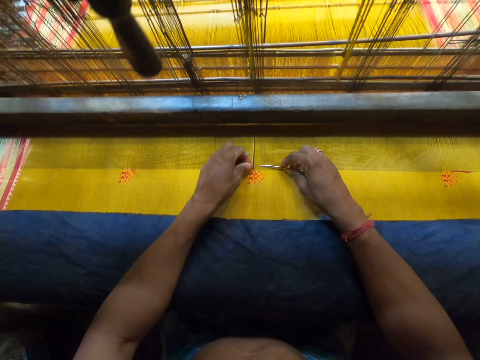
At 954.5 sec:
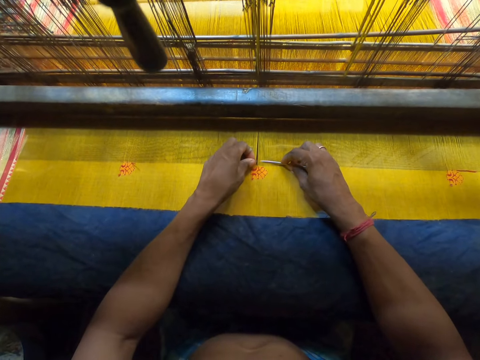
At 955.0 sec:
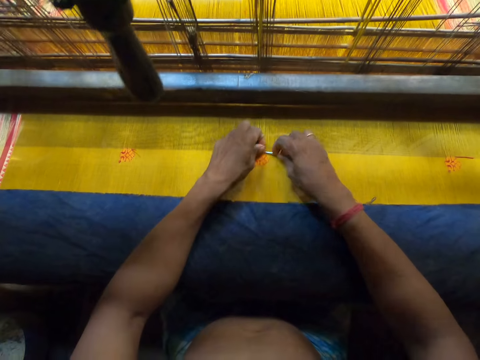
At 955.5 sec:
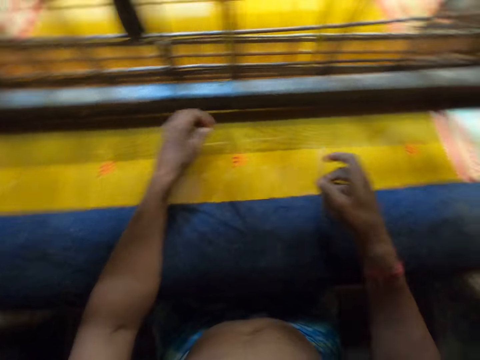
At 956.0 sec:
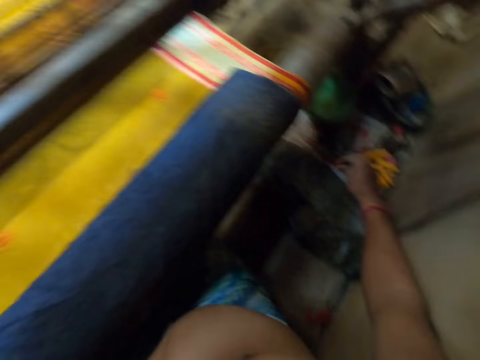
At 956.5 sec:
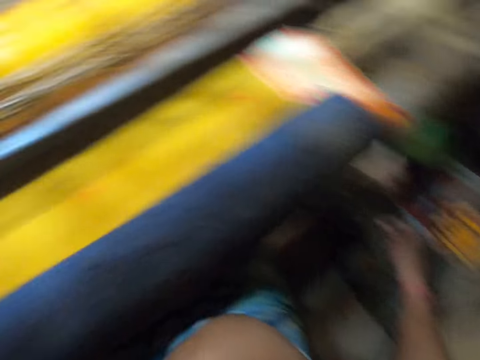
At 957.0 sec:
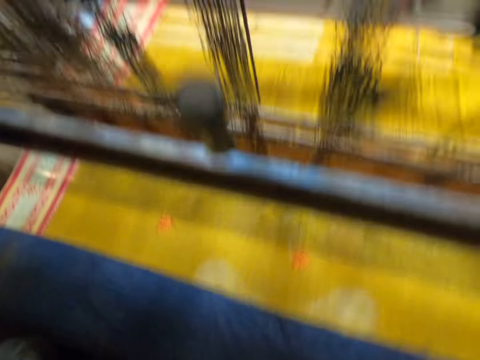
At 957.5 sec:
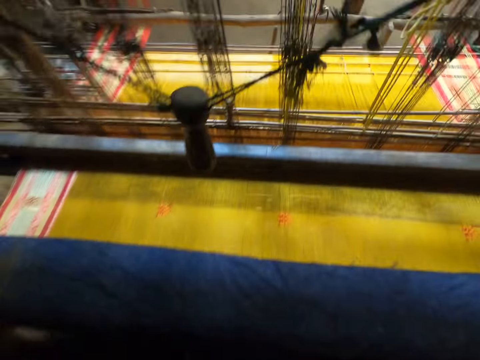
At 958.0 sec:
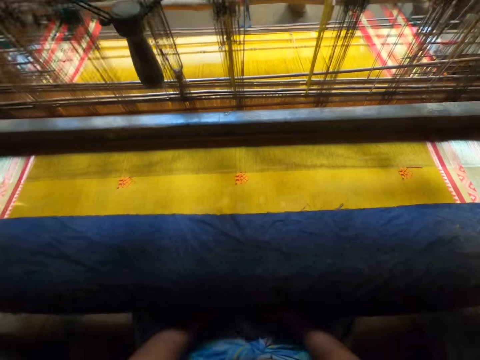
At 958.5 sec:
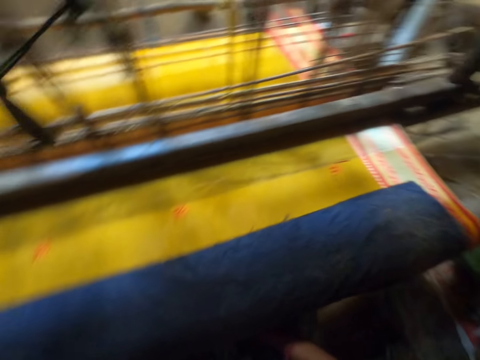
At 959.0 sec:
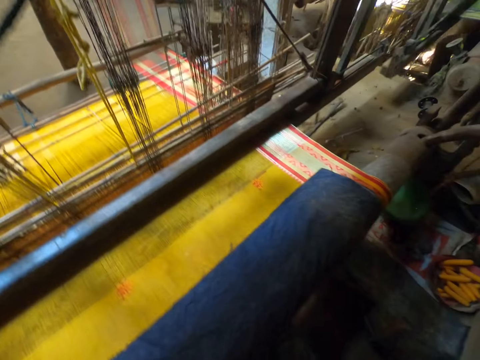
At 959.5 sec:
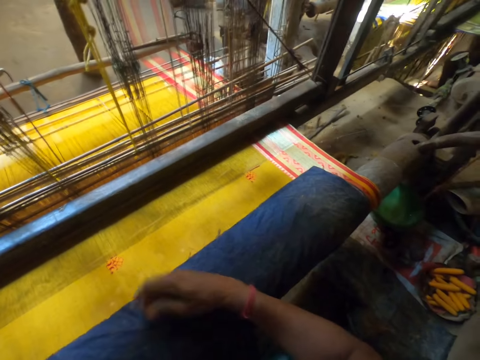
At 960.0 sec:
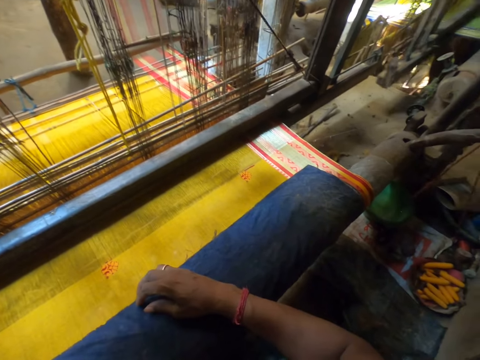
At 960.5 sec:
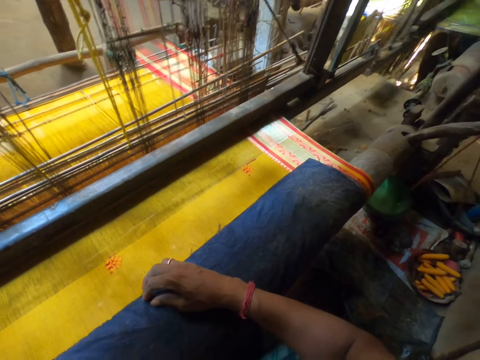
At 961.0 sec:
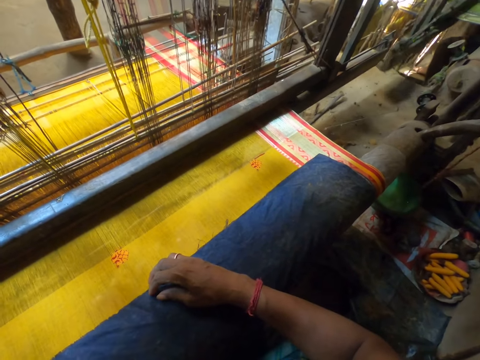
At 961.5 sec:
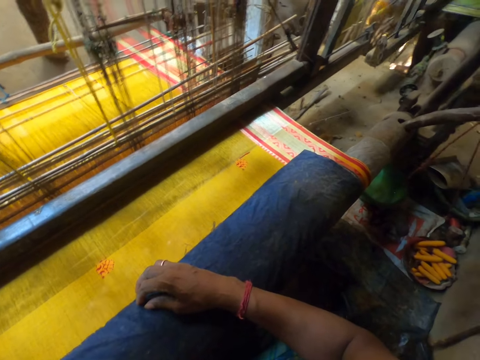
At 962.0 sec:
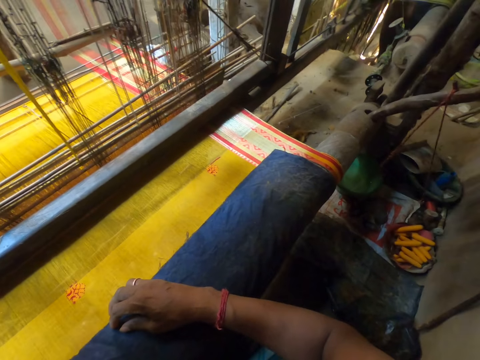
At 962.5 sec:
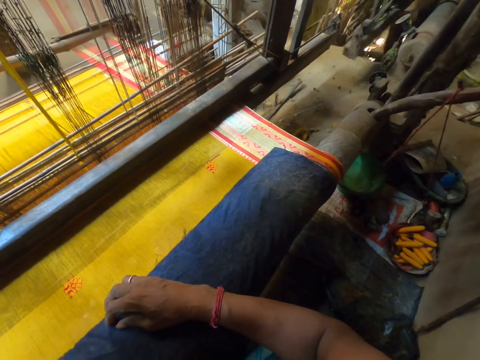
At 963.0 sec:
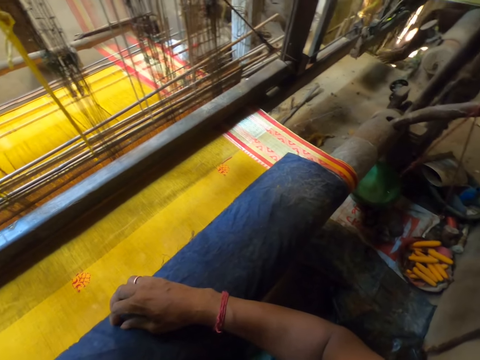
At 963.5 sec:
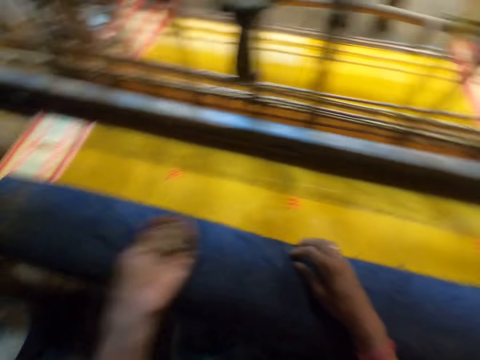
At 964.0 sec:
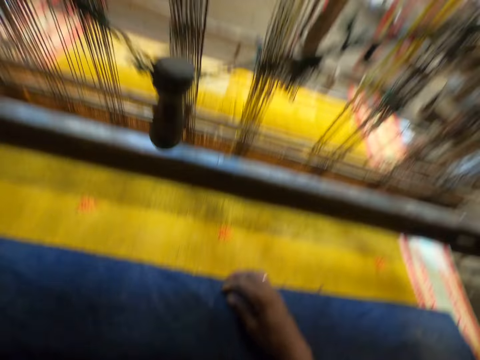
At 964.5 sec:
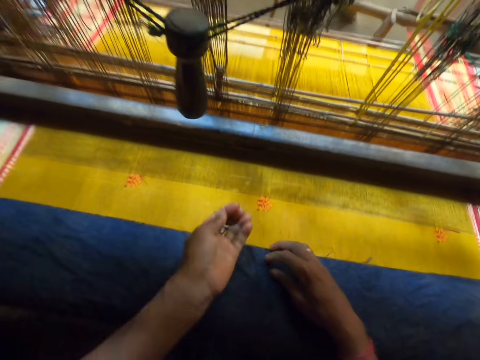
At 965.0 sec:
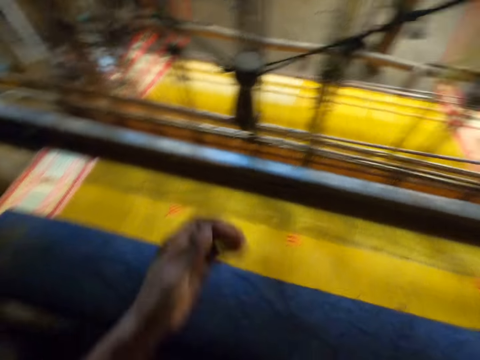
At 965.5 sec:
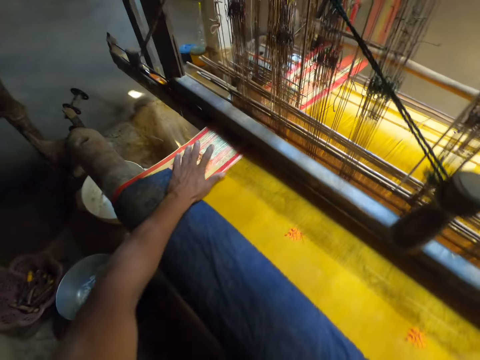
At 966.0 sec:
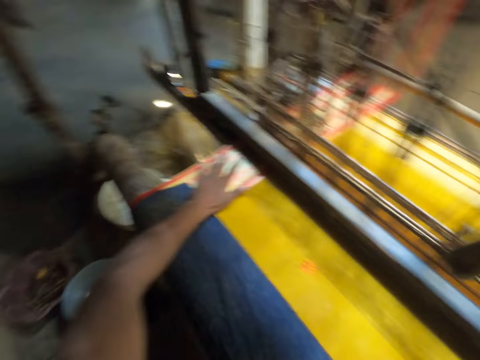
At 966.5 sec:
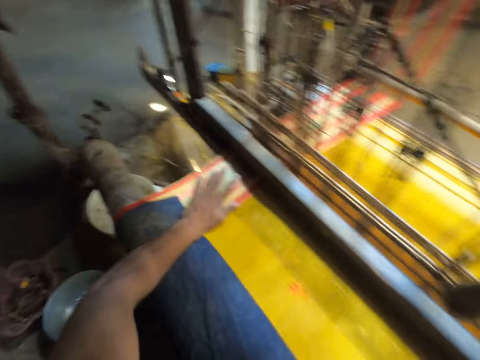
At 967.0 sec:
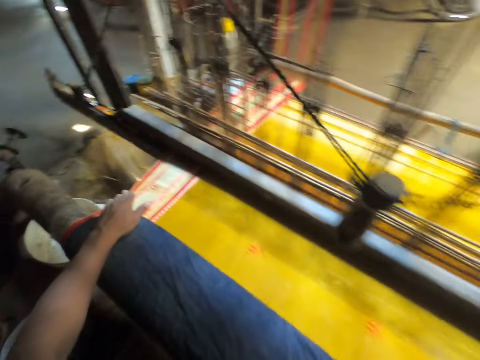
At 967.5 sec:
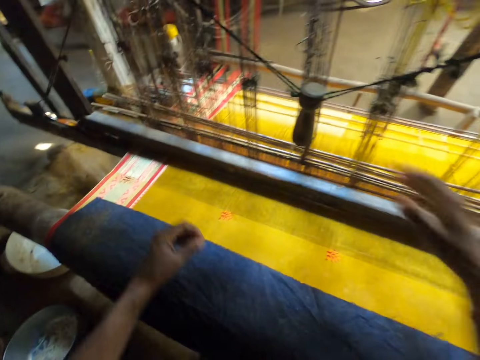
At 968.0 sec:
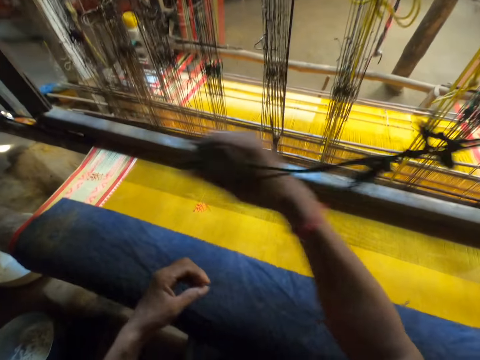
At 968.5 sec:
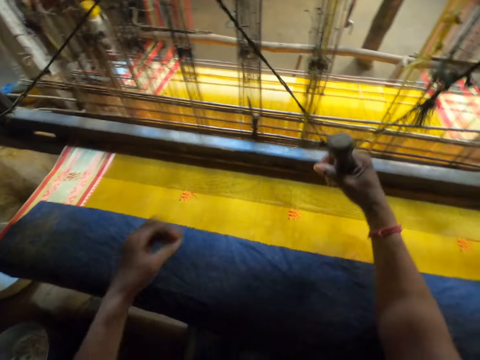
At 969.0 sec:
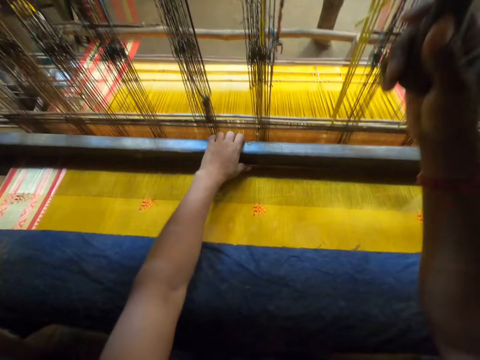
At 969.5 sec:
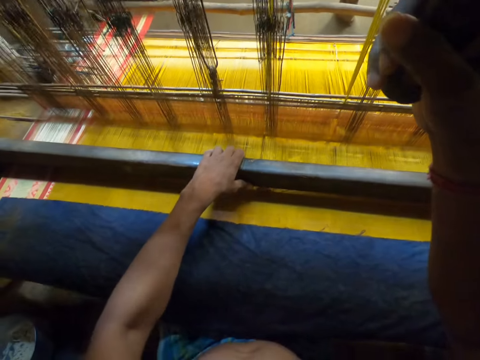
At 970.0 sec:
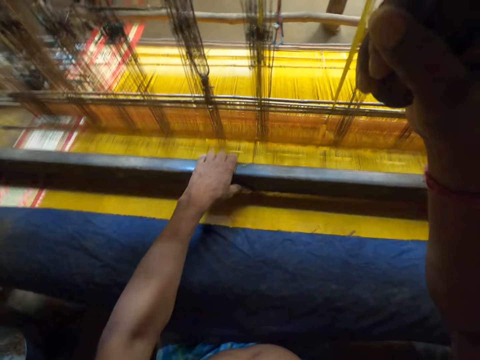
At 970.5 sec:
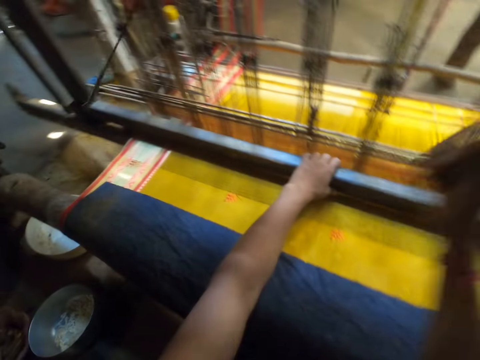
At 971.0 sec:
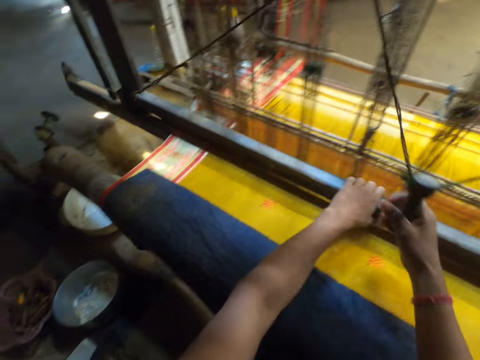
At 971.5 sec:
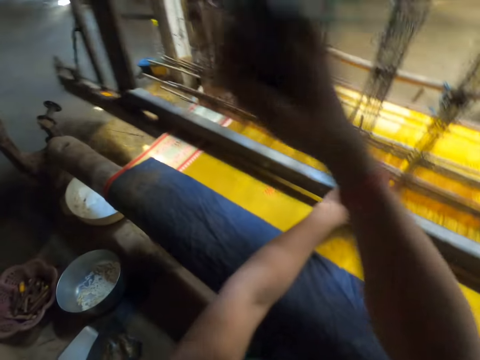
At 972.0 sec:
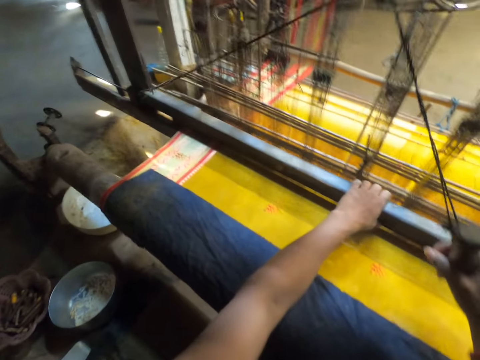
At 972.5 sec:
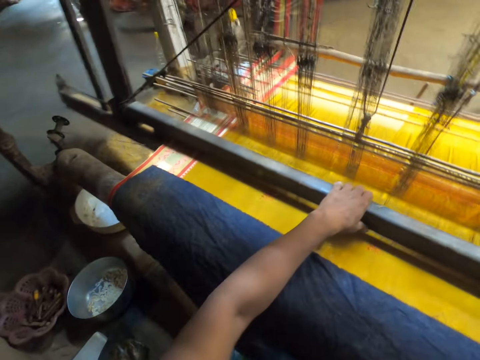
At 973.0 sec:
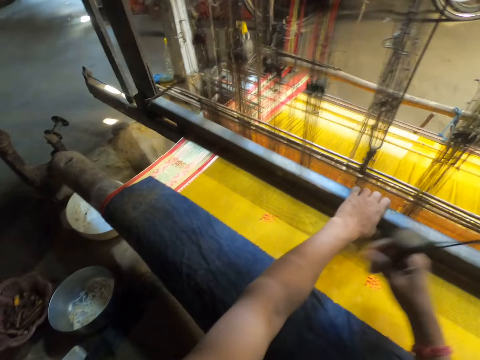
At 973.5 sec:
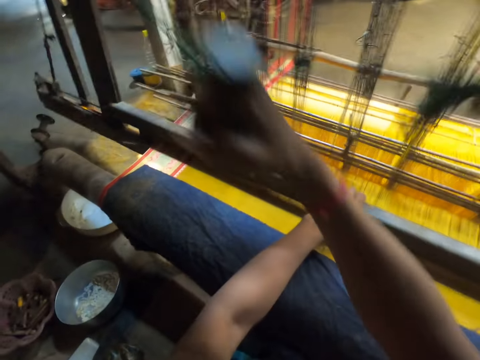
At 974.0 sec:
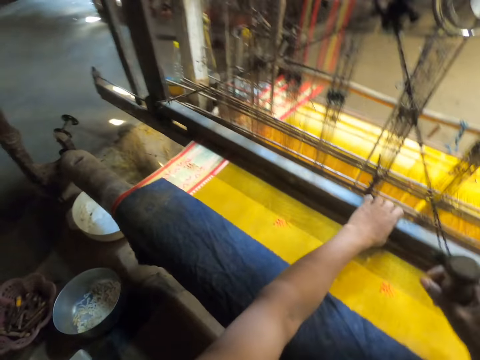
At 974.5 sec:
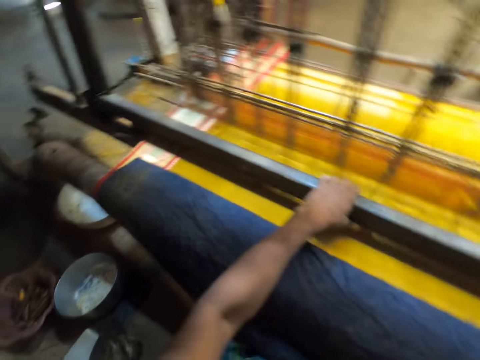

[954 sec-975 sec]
The camera wearer adjusts the warp with his left hand. He inserts the tapestry needle into the warp with his right hand. He withdraws his hands from the warp. He lowers his right hand. He looks around the house. He places his right hand on the cloth. He pours popcorn into his mouth with his left hand. He raises his right hand from the cloth. He adjusts the warp with his left hand. He withdraws his left hand from the warp. He grabs the pull cord of the loom machine with his right hand. He grabs the batten of the loom machine with his left hand. He weaves the cloth on the loom machine with the batten in his left hand and the pull cord in his right hand.

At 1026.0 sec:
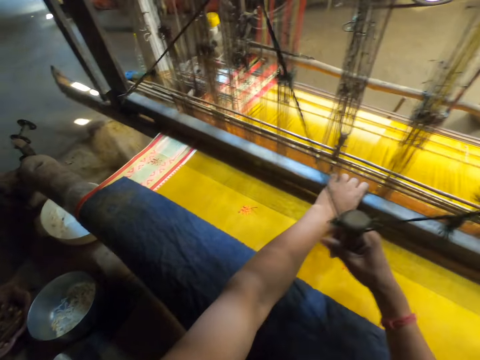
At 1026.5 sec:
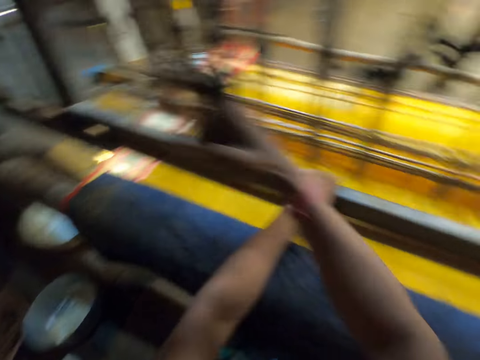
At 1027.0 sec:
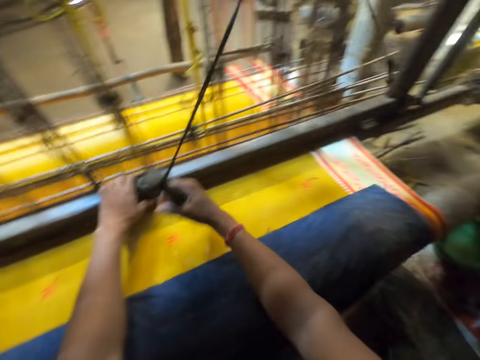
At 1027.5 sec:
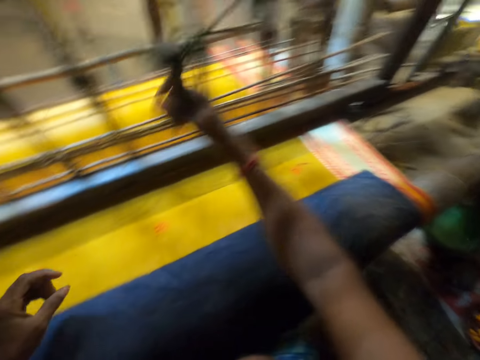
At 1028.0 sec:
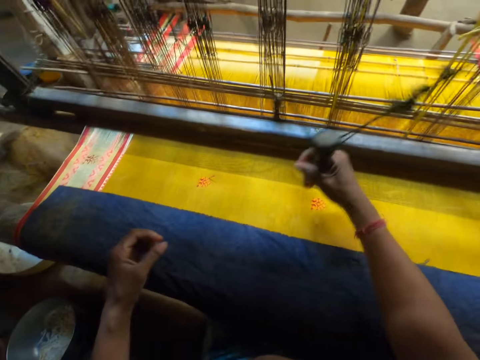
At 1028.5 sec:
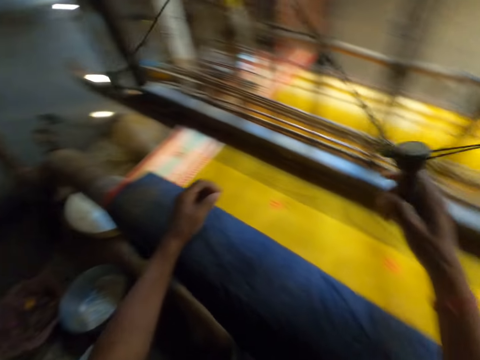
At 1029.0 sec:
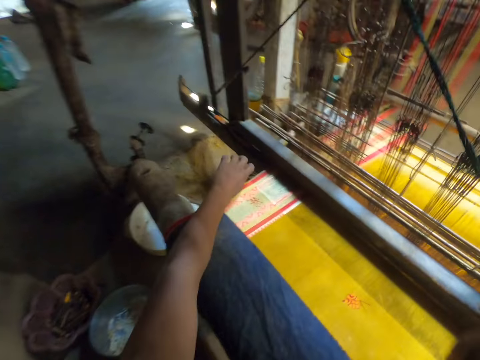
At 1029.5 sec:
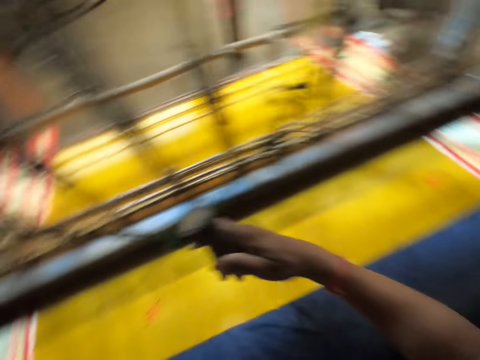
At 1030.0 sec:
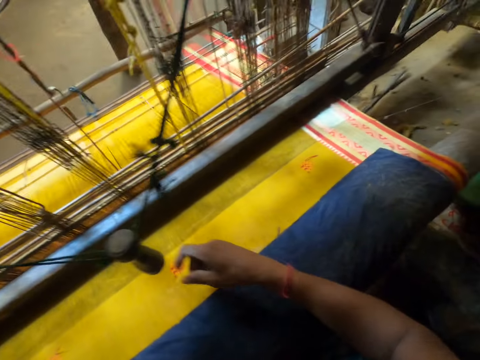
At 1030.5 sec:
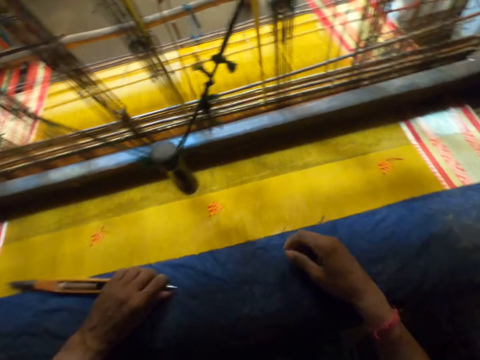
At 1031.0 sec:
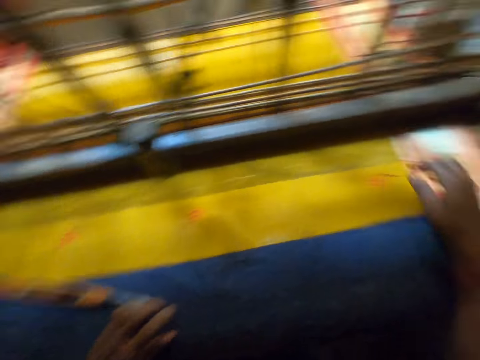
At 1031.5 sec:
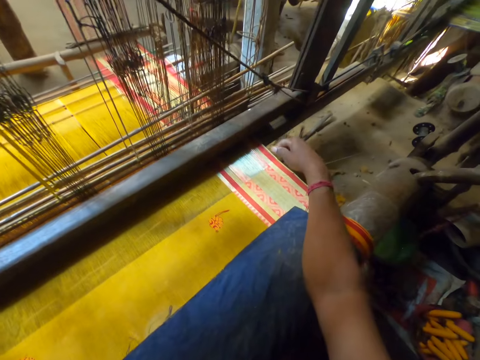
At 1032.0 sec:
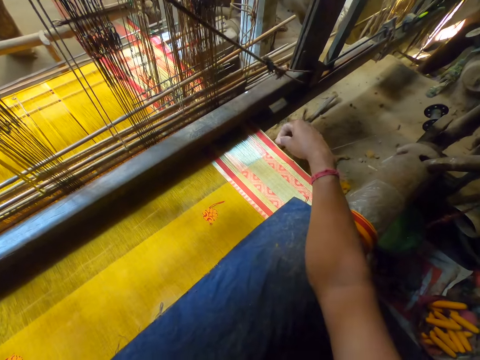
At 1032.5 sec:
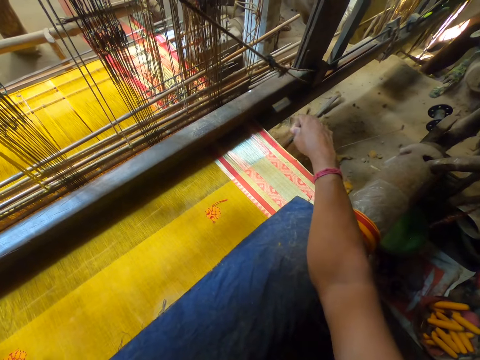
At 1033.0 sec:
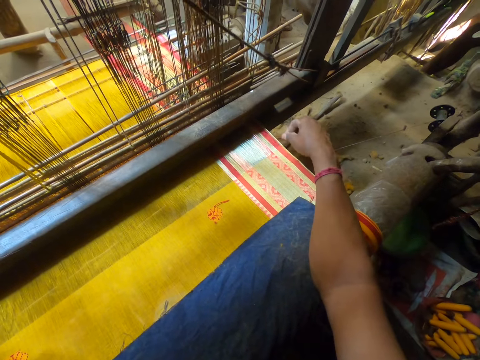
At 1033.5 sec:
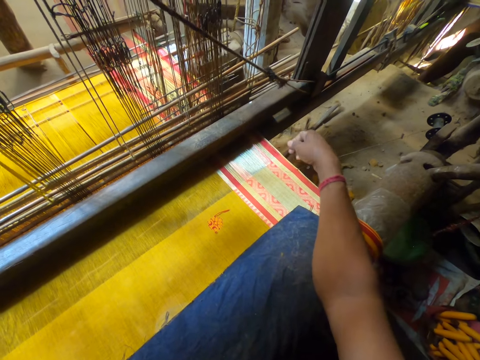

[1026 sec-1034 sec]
The camera wearer releases his left hand from the batten of the loom machine. He withdraws the yellow threading shuttle from the loom machine with his left hand. He releases his right hand from the pull cord of the loom machine. He places the yellow threading shuttle on the cloth with his left hand. He looks at the carpet. He adjusts the warp with his right hand.
